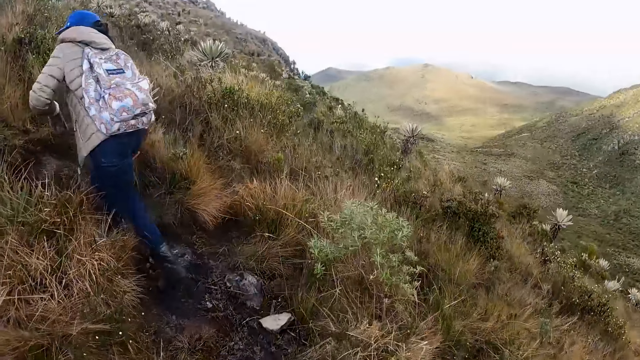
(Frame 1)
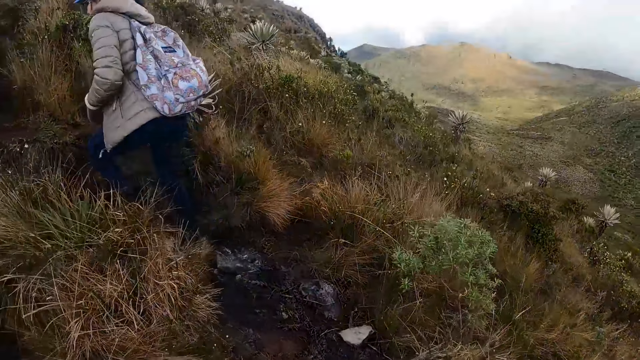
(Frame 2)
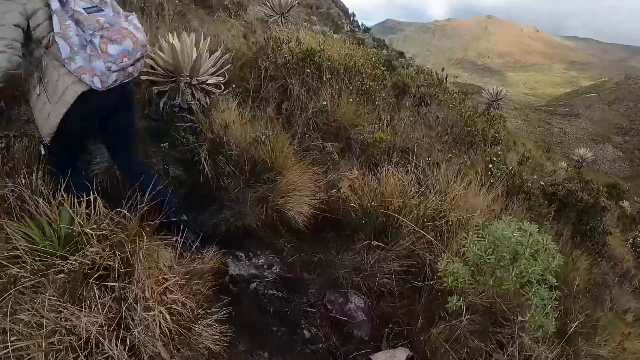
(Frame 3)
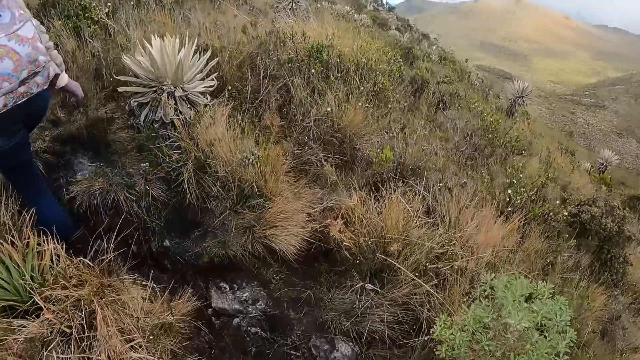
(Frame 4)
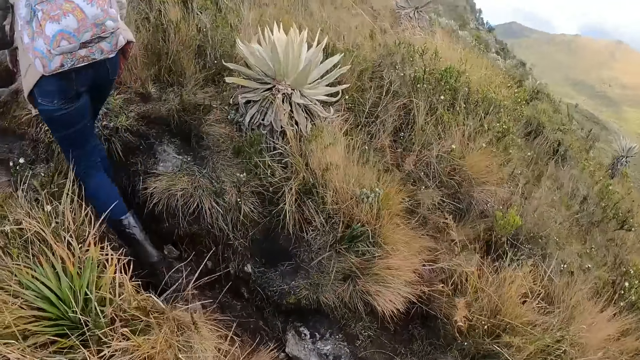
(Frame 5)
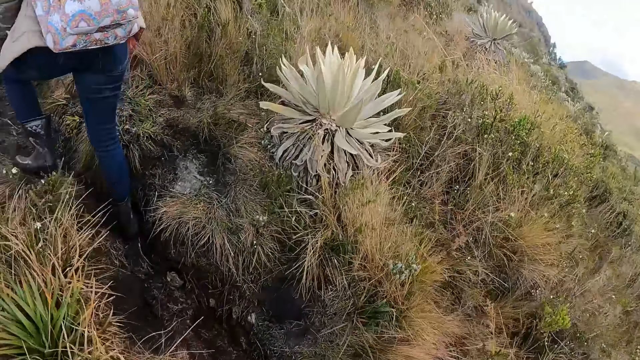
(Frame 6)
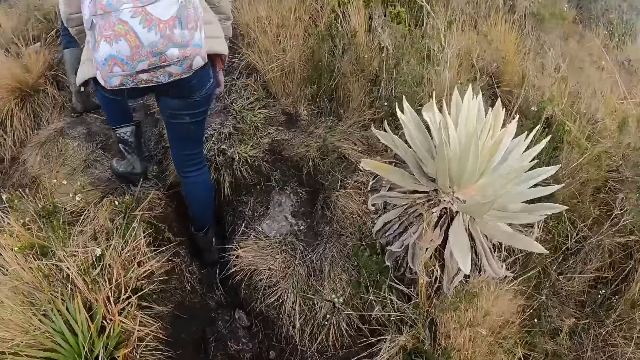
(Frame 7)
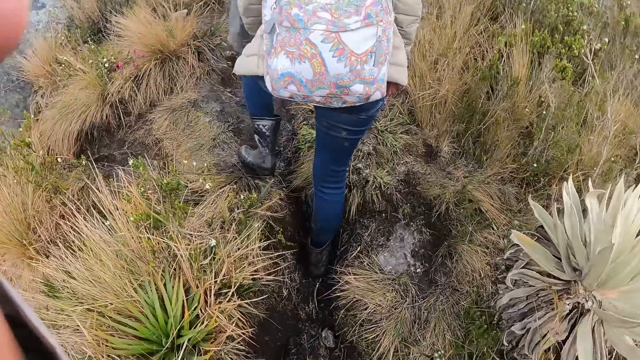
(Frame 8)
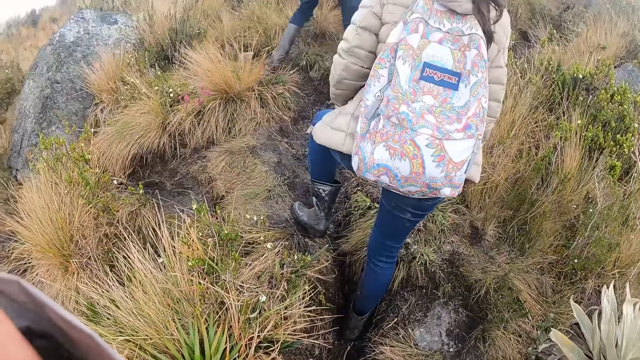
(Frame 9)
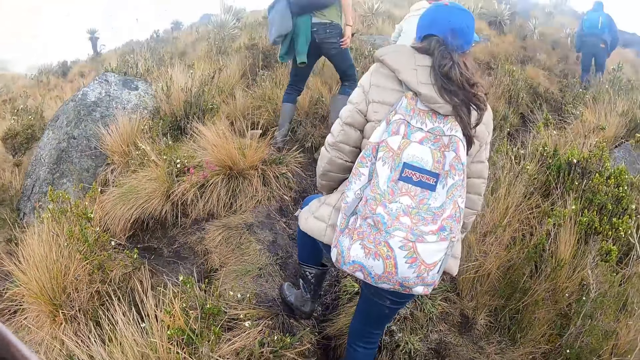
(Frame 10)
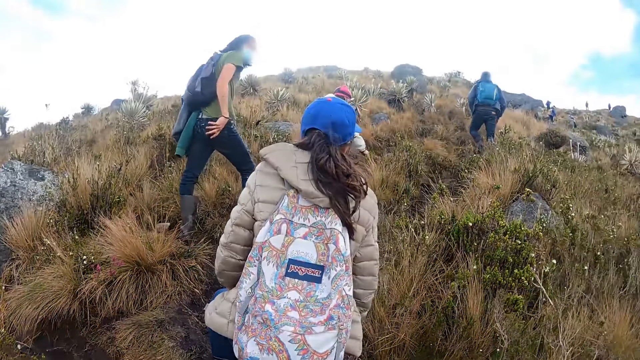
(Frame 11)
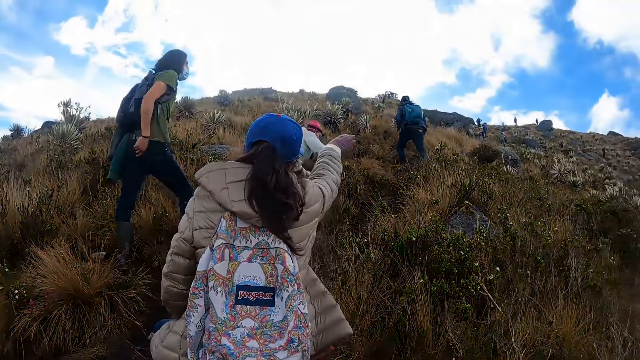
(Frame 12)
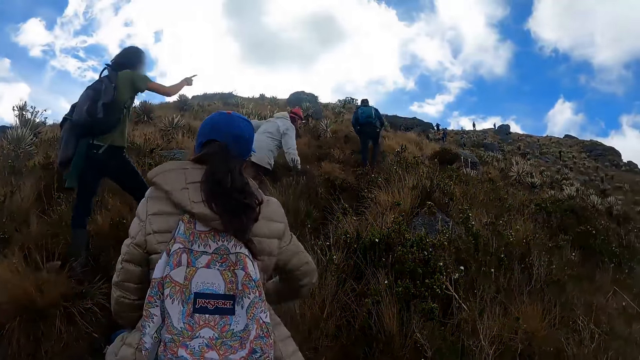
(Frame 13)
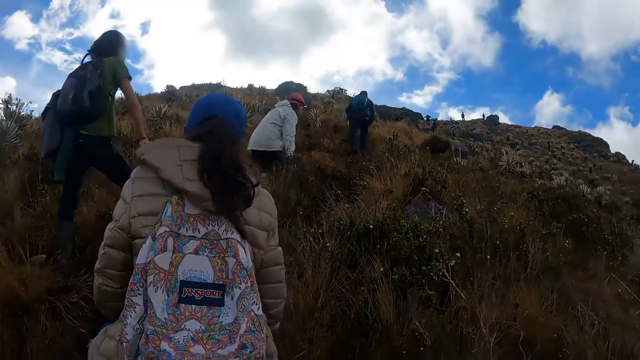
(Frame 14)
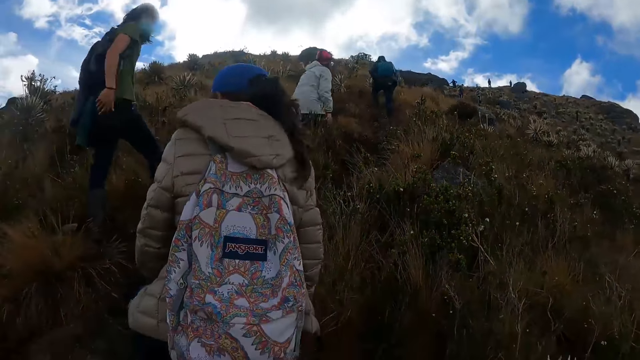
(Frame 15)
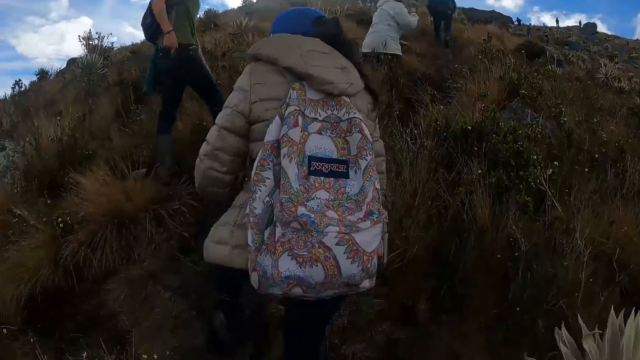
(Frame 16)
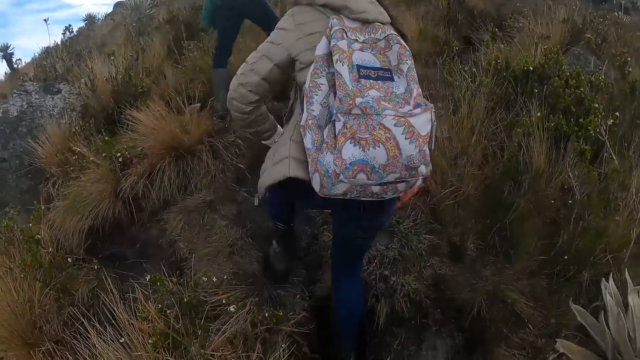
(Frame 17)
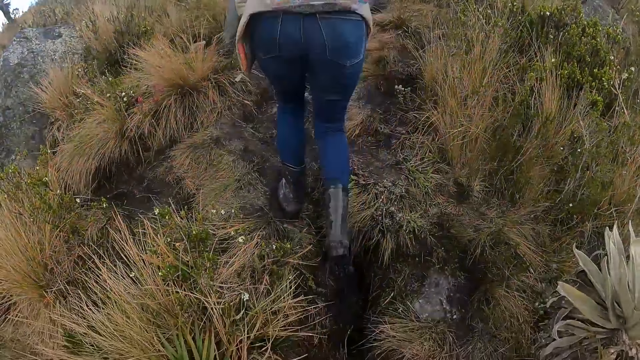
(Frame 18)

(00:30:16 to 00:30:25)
The camera wearer adjusts the camera on her head with her left hand. The woman interacts with another woman. The camera wearer looks uphill.

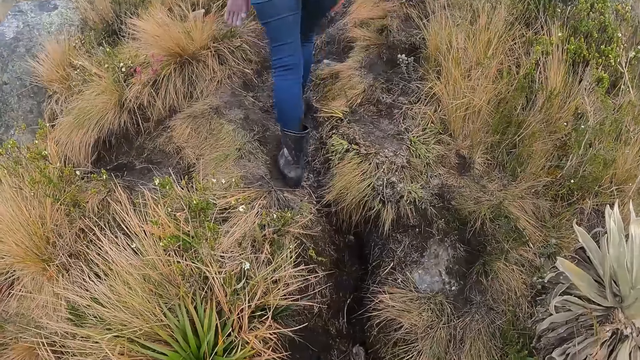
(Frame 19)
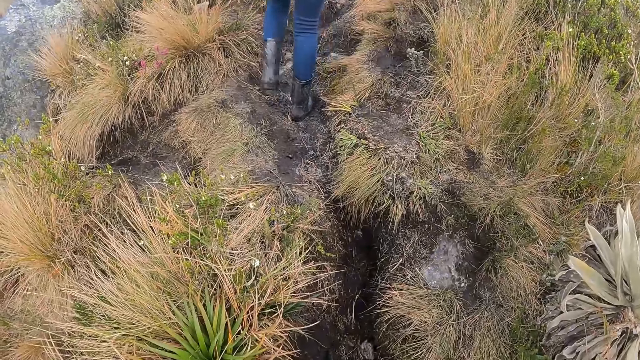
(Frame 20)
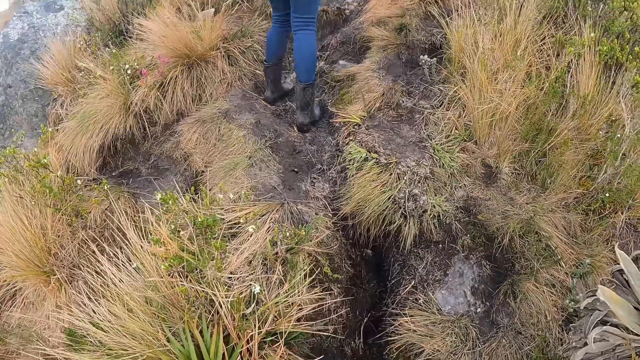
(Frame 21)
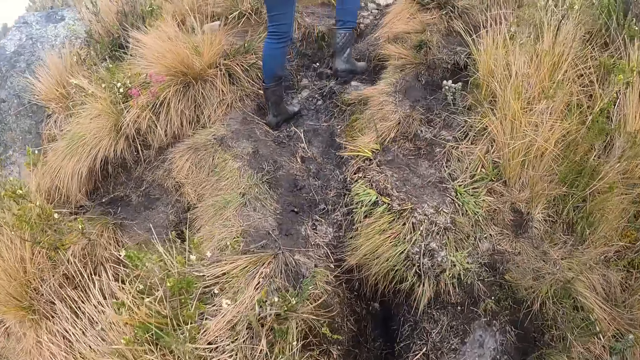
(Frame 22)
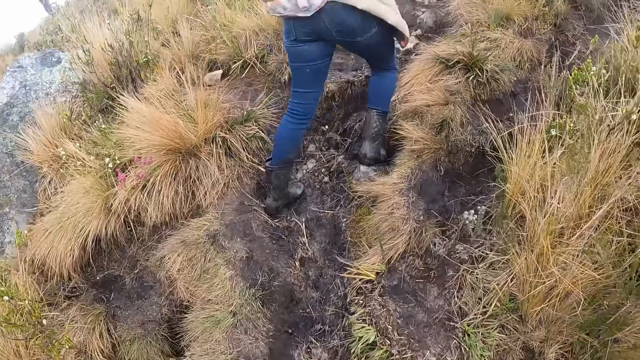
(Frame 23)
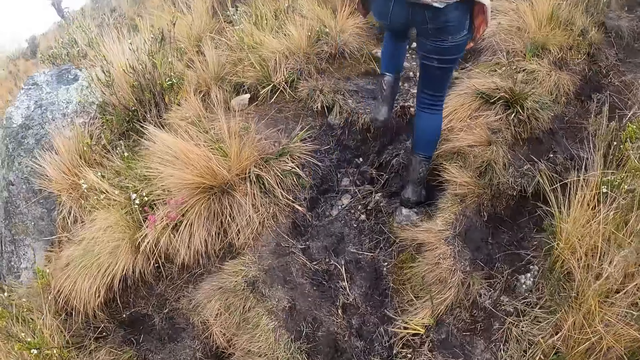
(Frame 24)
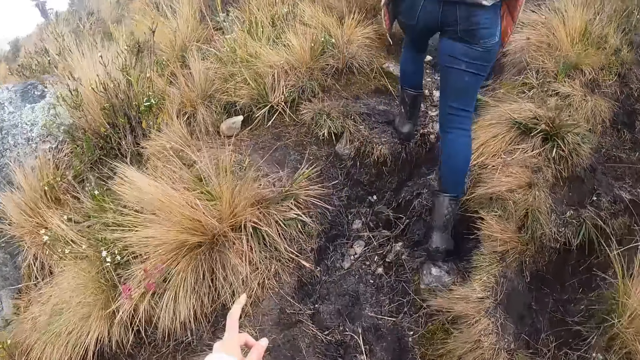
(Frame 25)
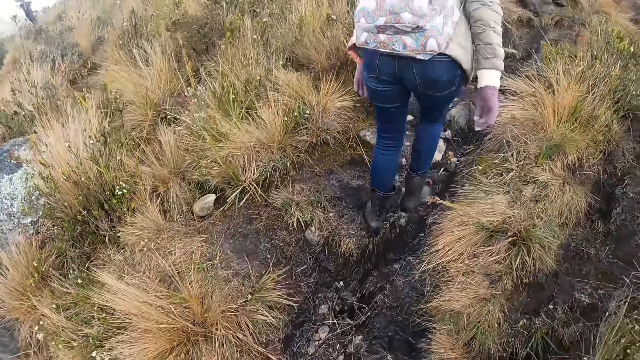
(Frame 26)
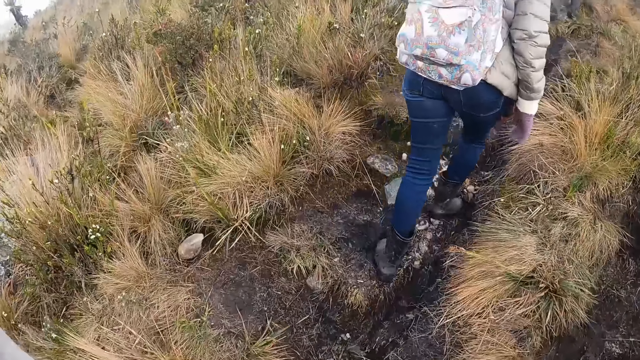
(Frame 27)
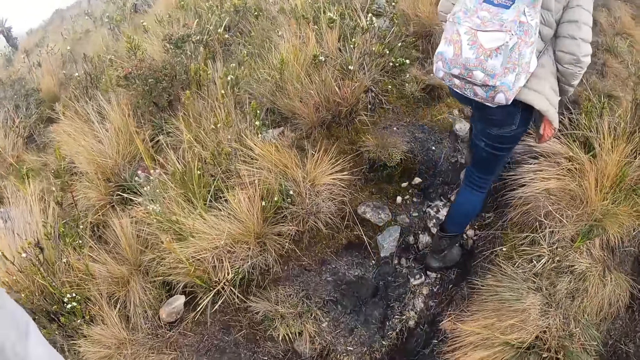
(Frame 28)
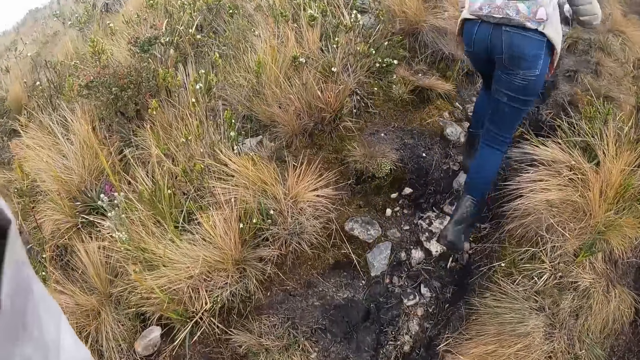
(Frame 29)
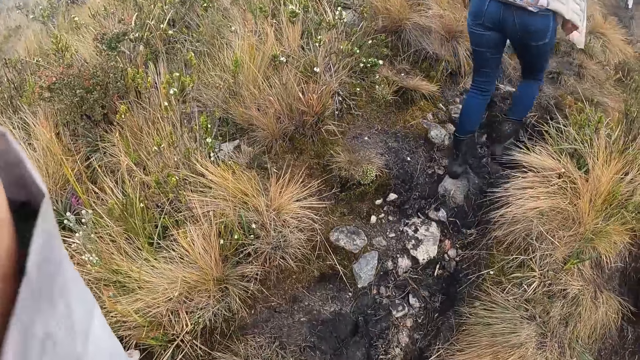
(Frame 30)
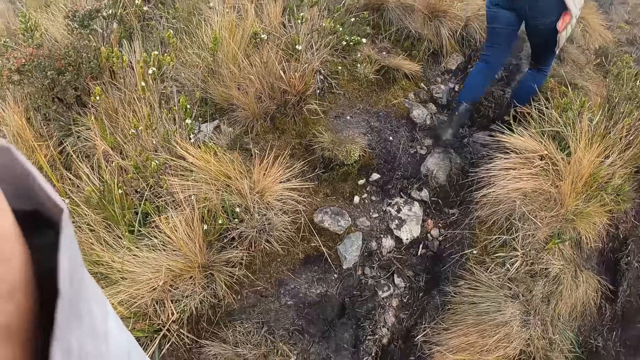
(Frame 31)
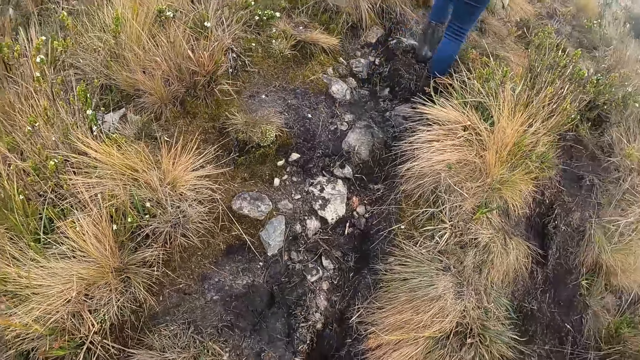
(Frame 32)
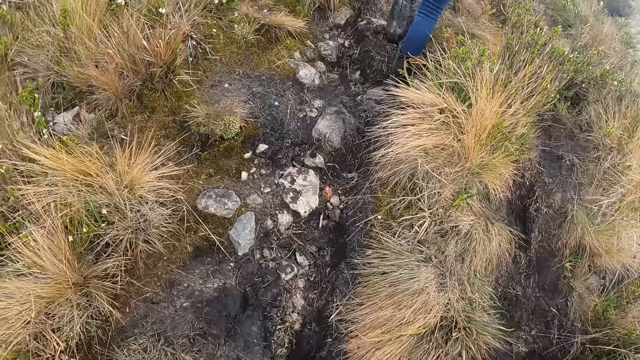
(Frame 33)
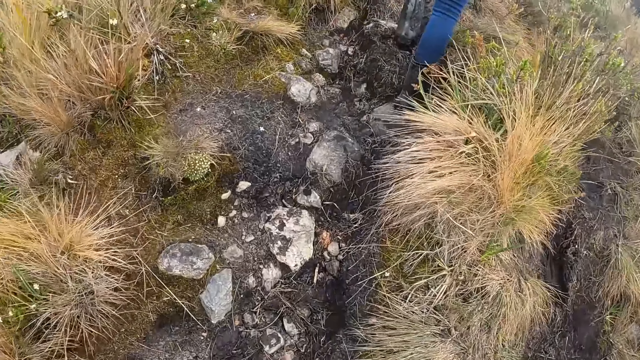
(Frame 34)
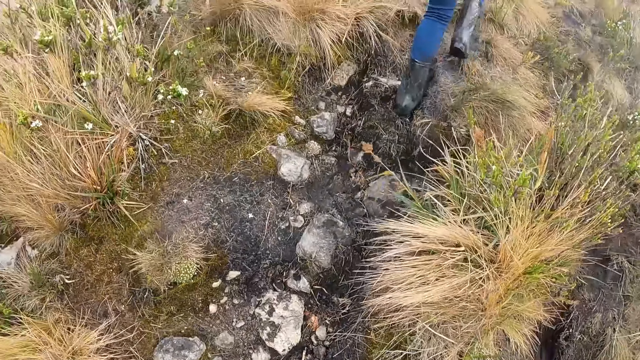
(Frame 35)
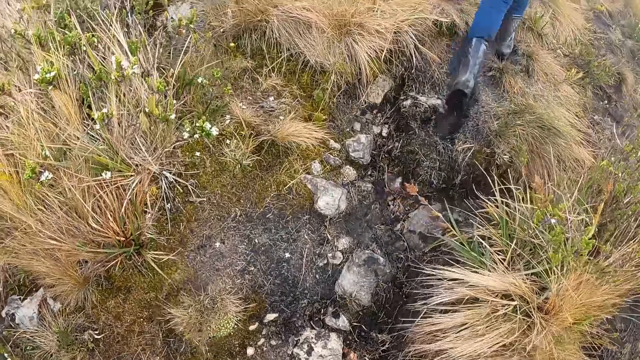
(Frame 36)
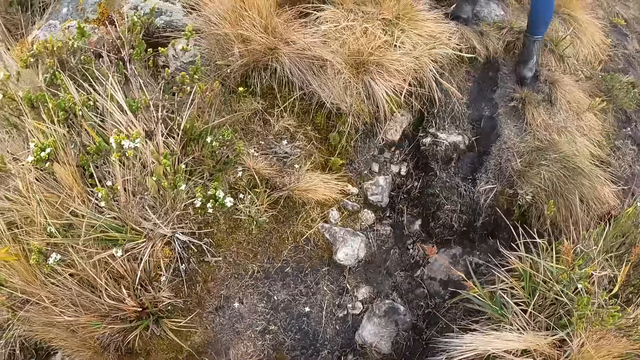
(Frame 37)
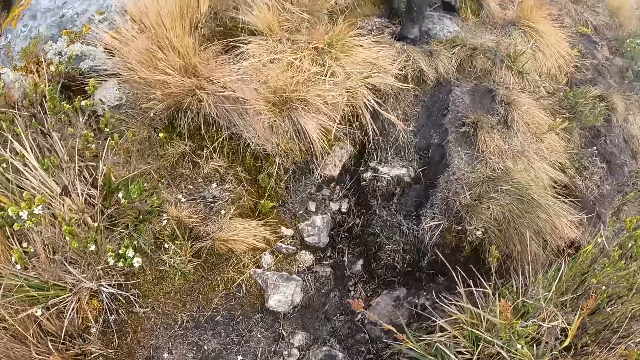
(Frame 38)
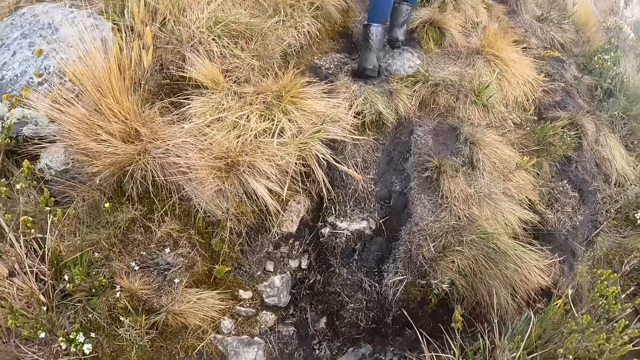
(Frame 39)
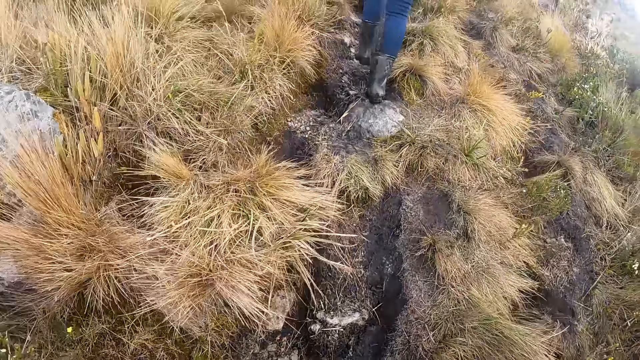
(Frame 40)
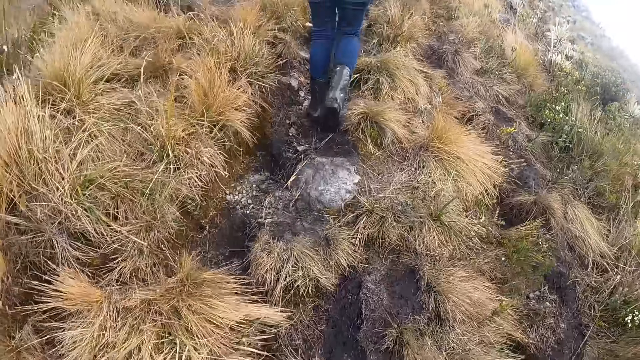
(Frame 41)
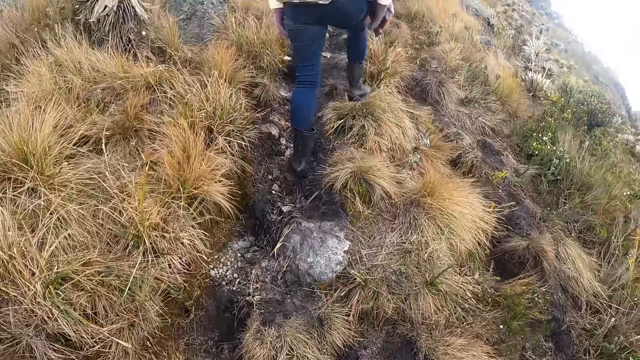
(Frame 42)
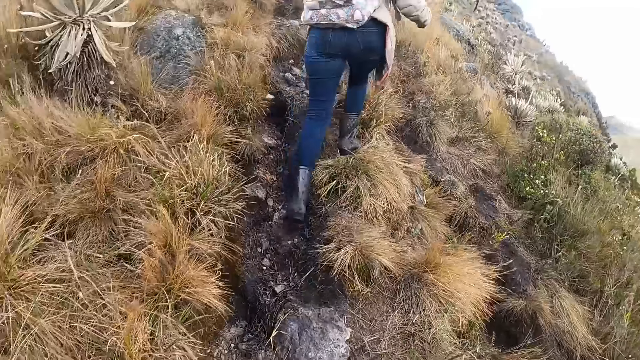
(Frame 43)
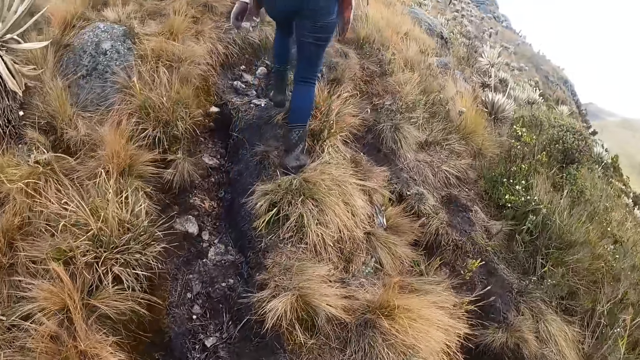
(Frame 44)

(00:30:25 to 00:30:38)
The camera wearer walks uphill. She adjusts the camera on her head with her left hand. She walks uphill.
